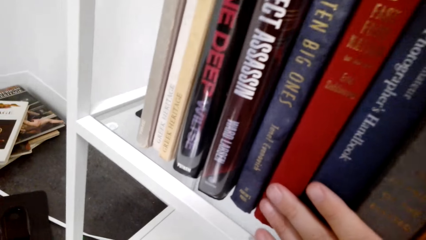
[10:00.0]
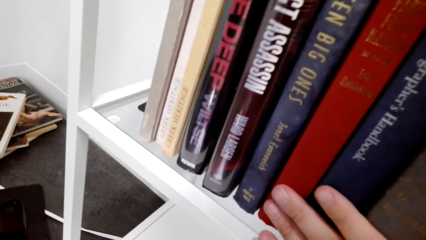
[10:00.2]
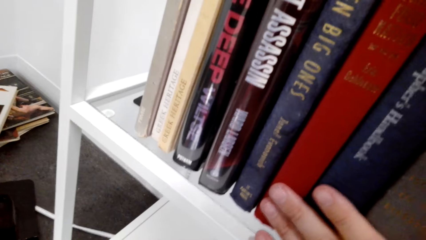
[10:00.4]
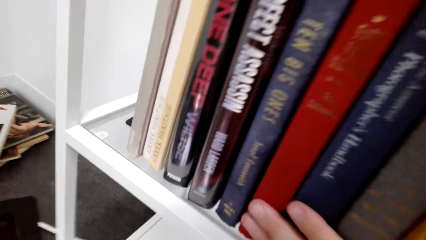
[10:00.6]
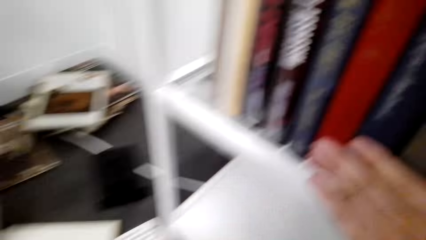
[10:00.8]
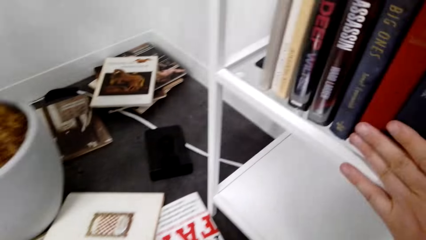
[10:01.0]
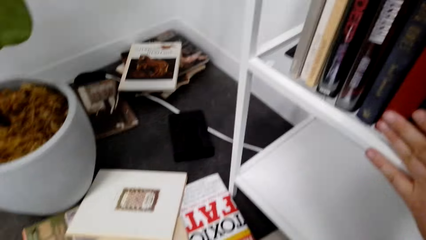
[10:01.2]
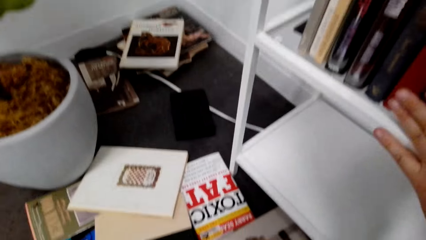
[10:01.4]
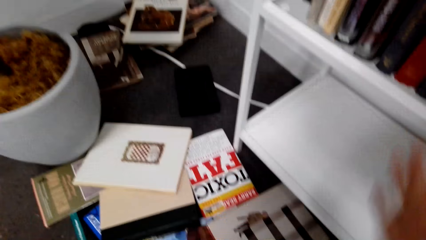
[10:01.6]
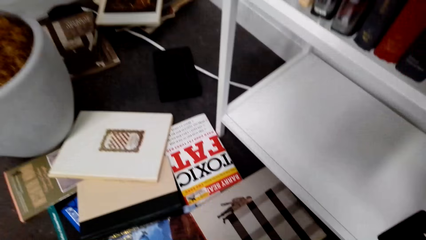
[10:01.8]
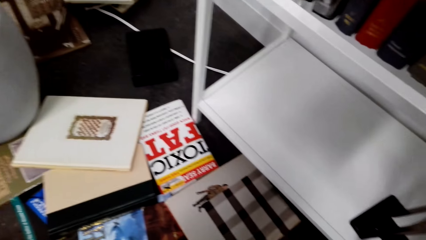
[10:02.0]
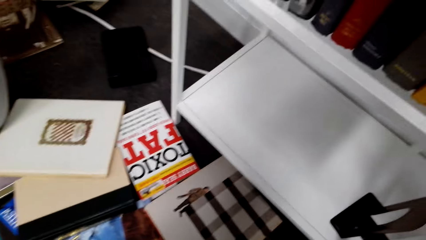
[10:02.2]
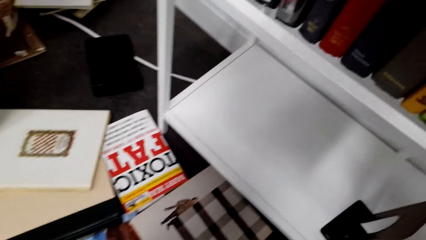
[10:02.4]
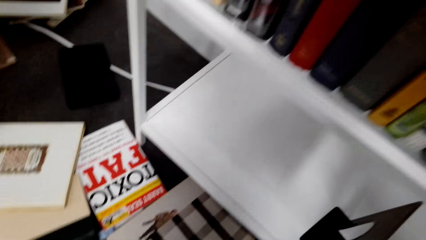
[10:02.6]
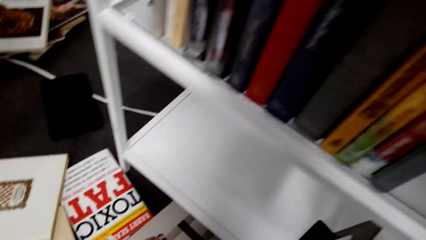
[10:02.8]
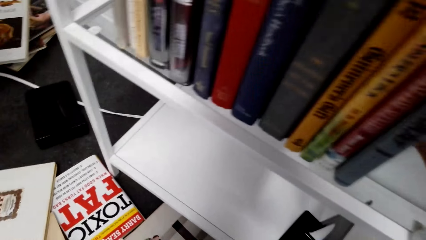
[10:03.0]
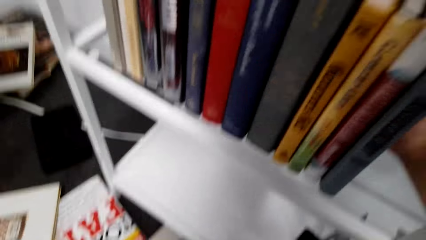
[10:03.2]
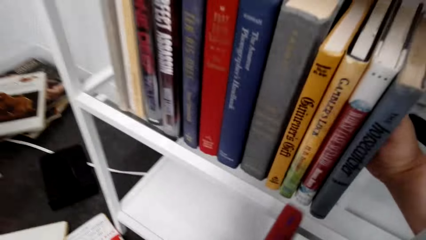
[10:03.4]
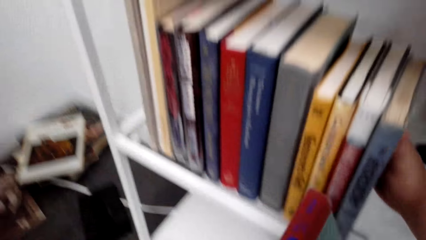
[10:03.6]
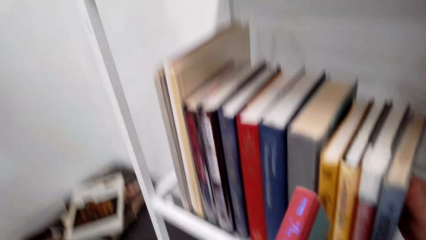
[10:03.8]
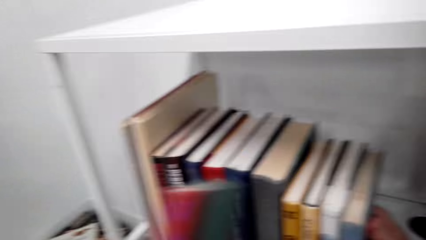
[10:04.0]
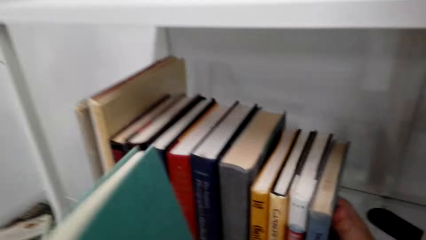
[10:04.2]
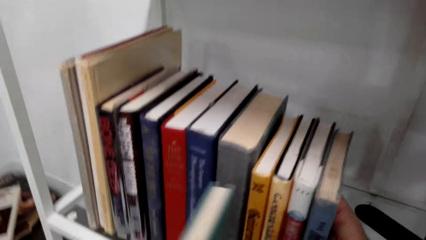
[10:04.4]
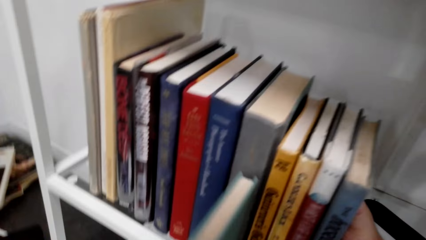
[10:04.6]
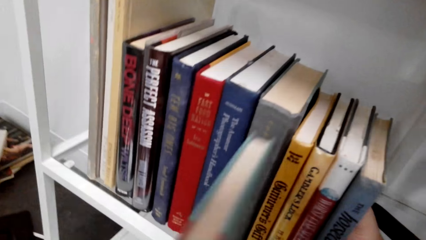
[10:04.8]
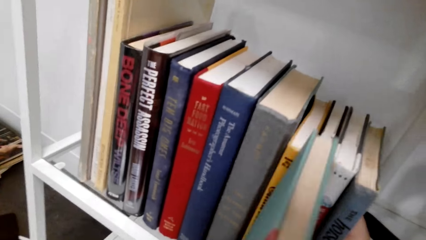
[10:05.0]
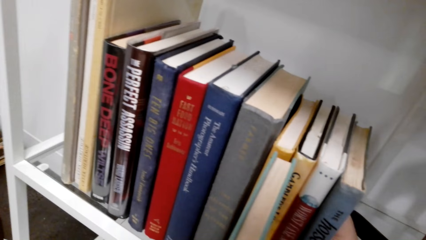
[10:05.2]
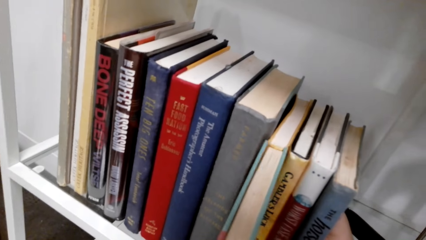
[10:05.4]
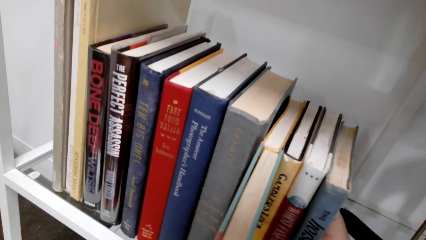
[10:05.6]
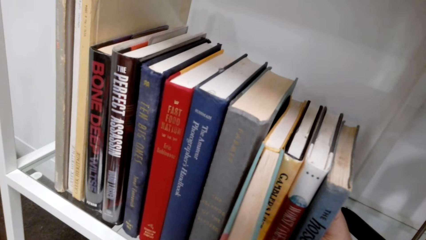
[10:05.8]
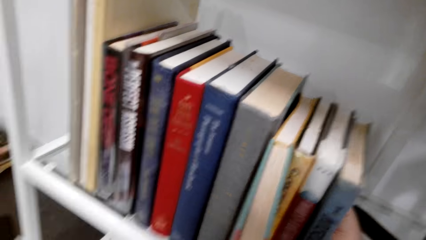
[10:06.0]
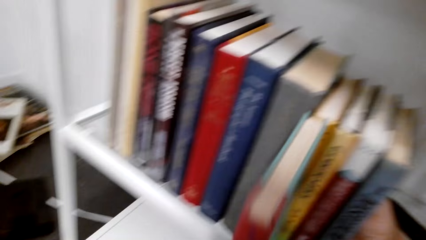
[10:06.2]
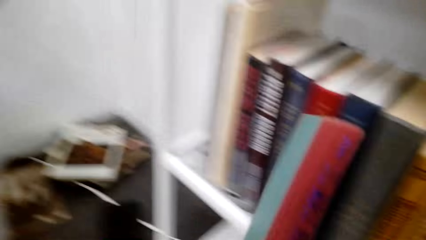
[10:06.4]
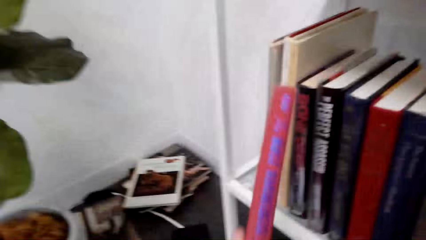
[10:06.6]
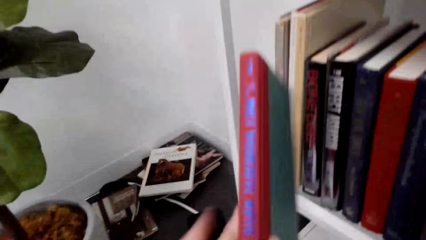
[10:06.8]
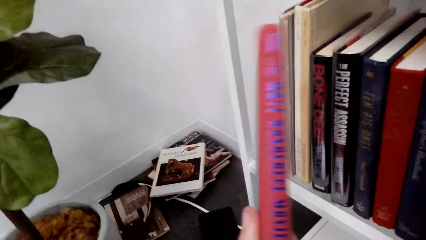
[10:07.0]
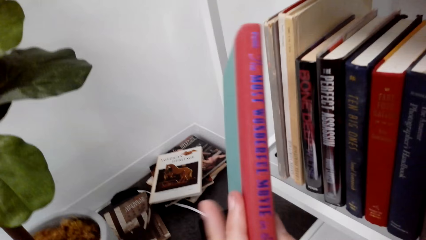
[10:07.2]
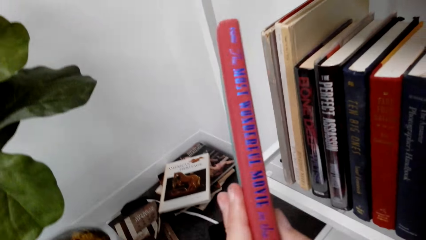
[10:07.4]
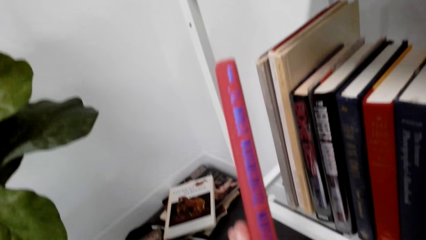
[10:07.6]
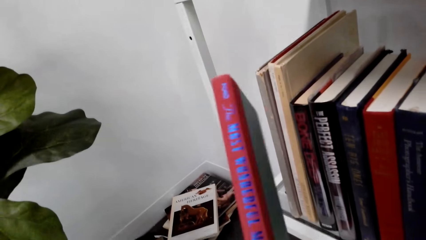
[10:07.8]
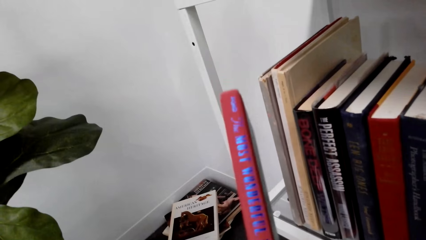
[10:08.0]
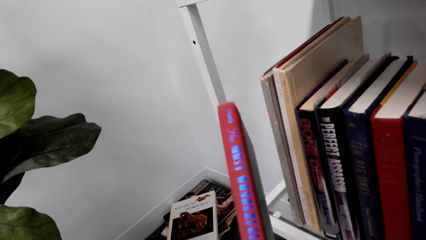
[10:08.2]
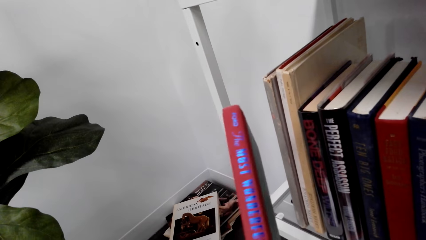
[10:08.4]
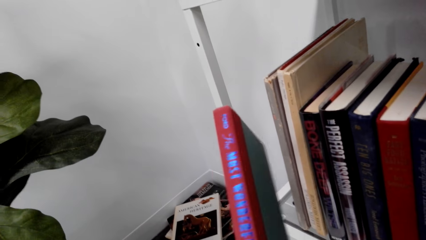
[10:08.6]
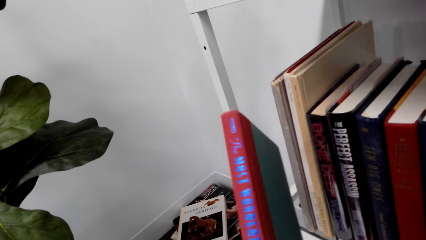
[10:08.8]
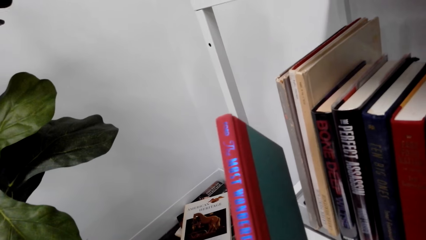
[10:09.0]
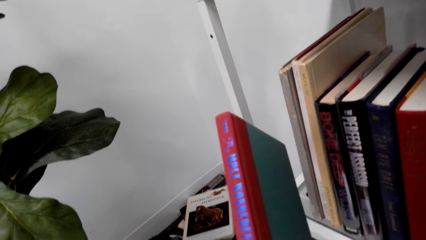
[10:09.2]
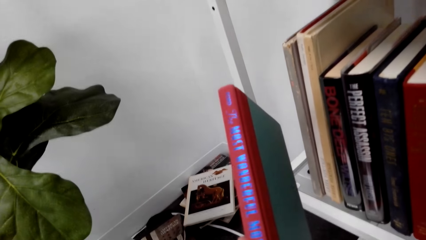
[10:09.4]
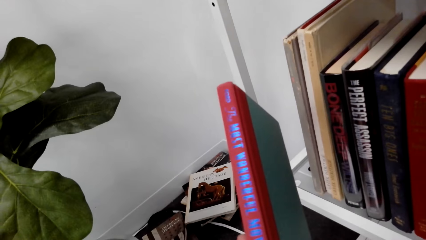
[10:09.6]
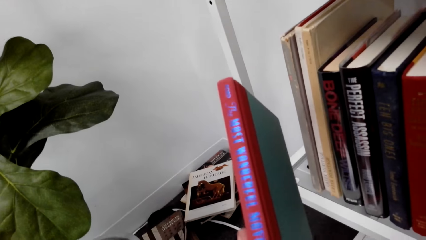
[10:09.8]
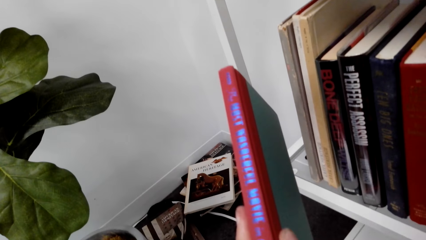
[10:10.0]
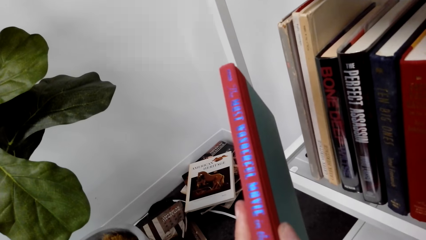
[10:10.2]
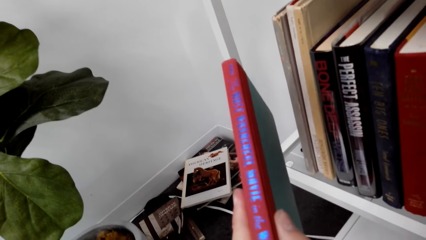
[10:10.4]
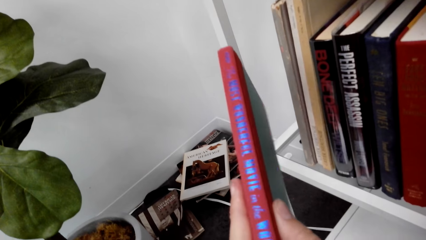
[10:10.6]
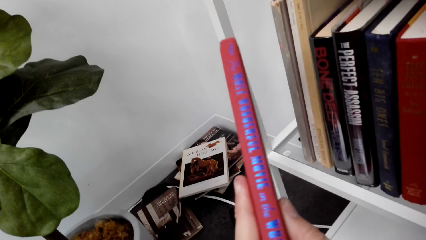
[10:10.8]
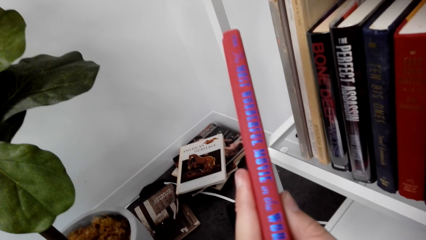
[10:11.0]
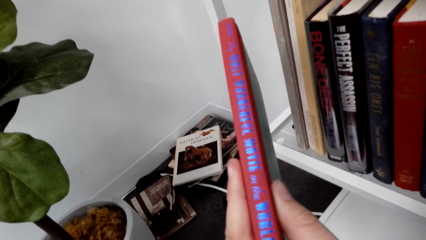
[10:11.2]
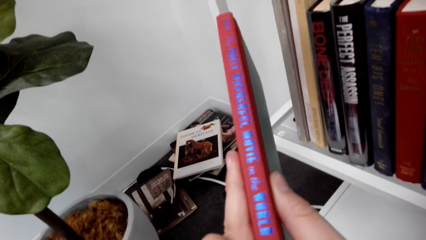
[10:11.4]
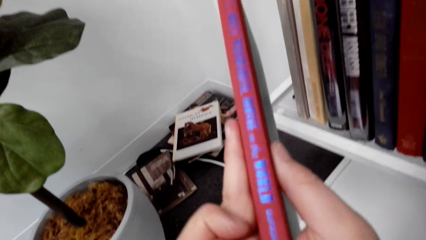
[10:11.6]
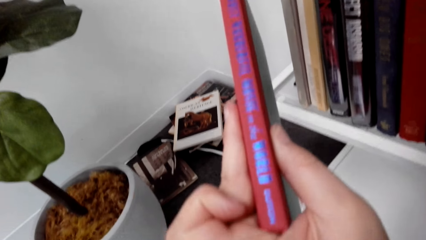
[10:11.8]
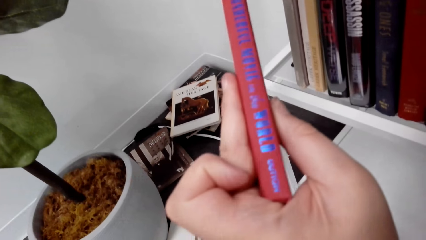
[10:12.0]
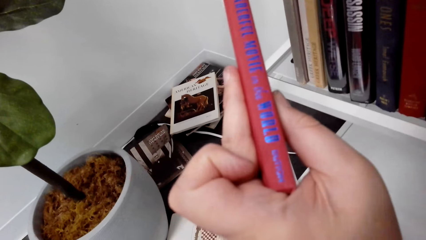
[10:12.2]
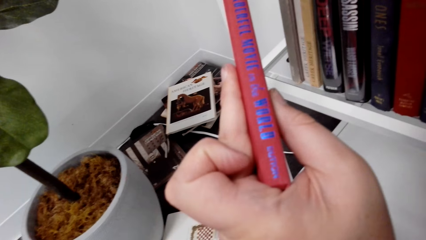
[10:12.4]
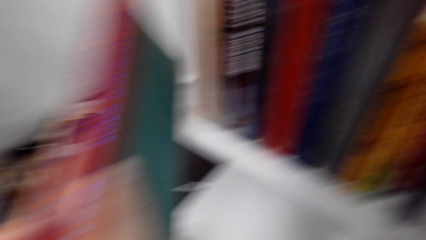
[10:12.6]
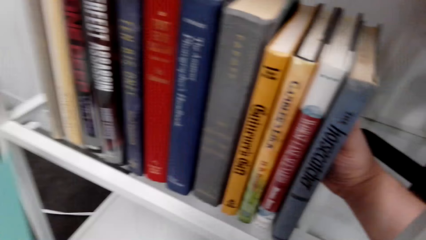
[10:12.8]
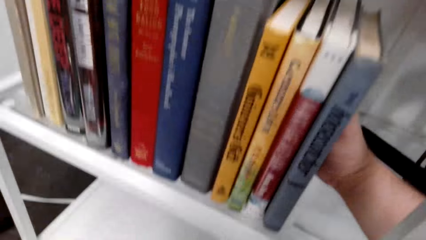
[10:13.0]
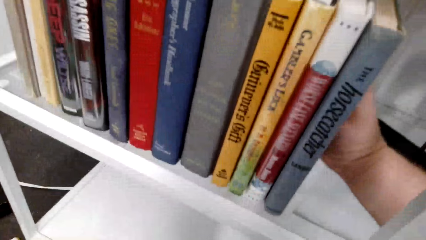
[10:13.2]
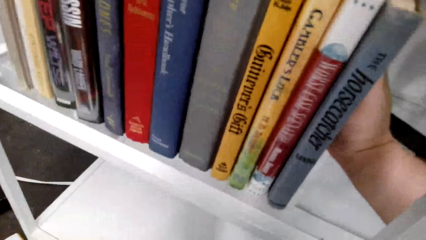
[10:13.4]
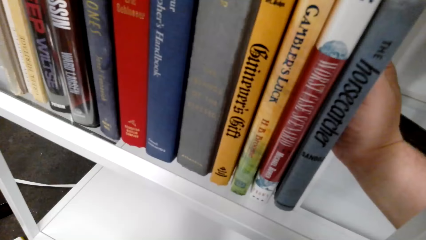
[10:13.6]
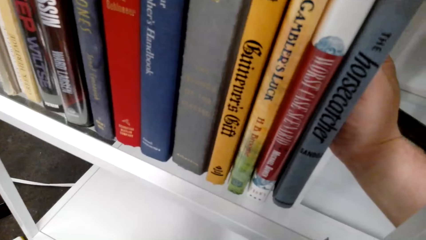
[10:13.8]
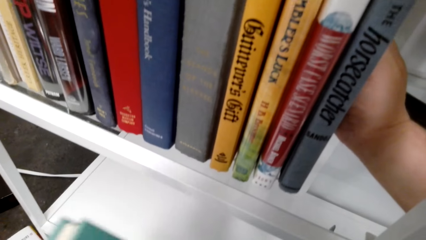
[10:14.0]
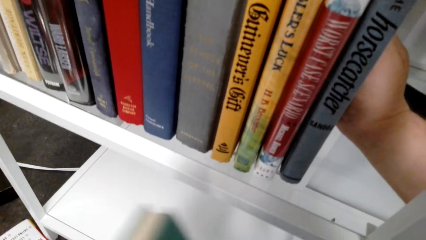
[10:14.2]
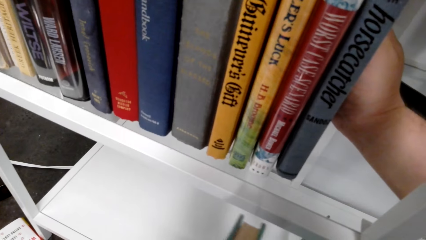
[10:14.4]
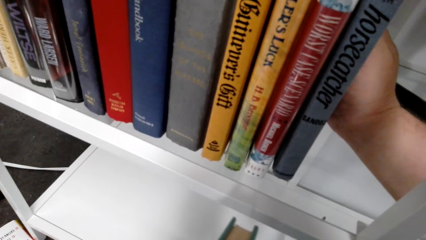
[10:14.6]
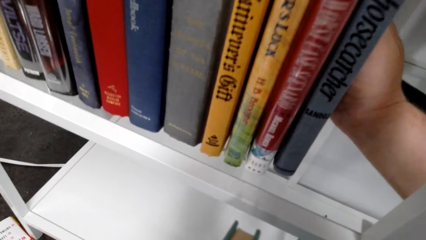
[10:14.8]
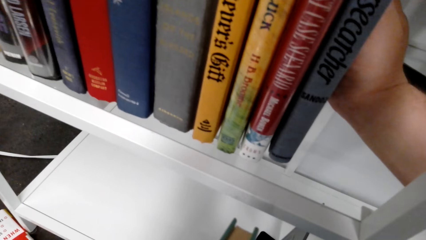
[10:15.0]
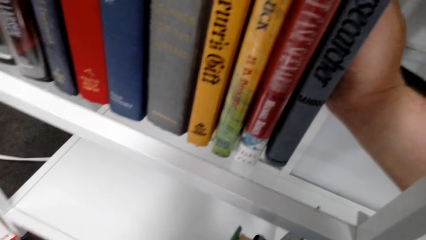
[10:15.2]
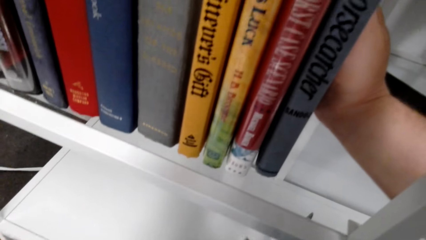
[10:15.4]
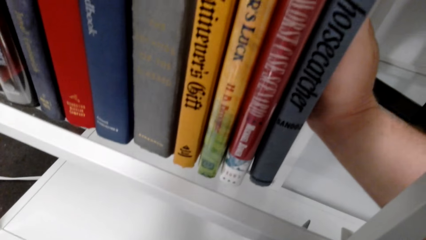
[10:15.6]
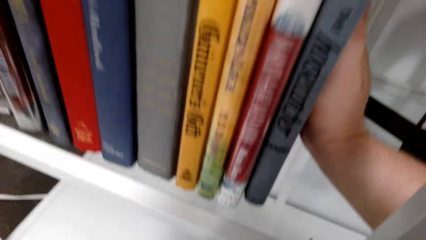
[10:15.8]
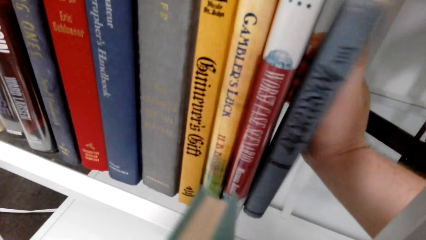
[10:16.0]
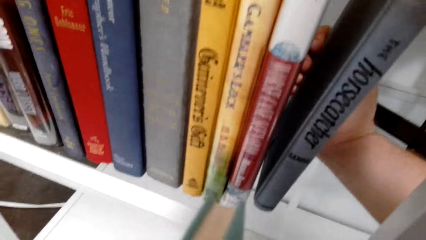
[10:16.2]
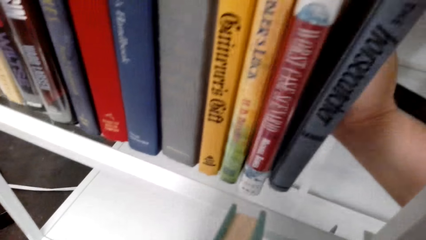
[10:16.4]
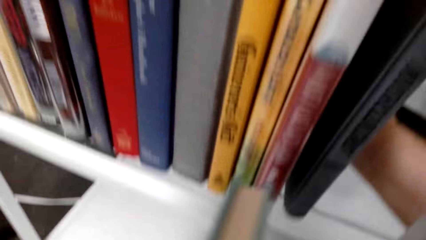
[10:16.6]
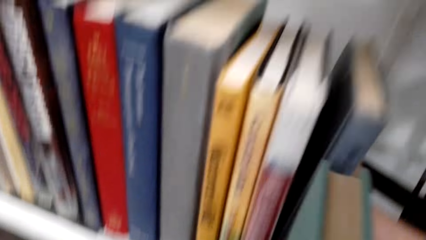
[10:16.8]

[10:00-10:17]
The camera wearer looks at the books on the floor. They hold the book against the other book. They put the book on the shelf. They look at the book and hold the book. They hold the books with the right hand and look at the books on the shelf.
